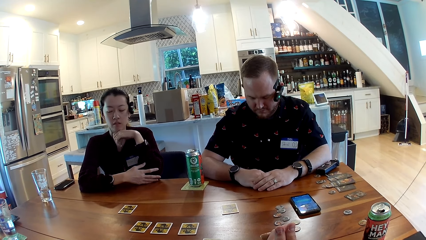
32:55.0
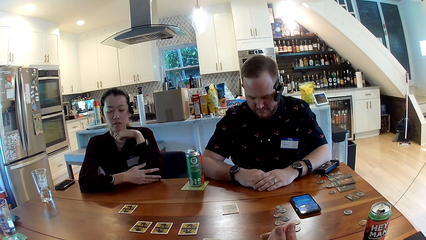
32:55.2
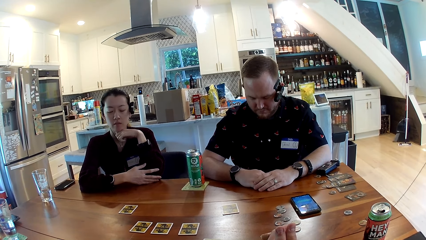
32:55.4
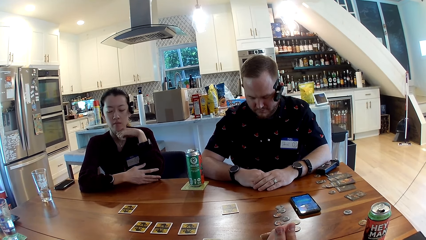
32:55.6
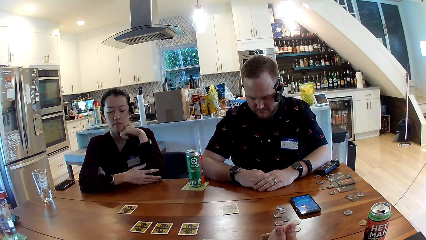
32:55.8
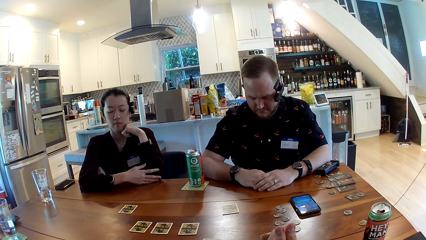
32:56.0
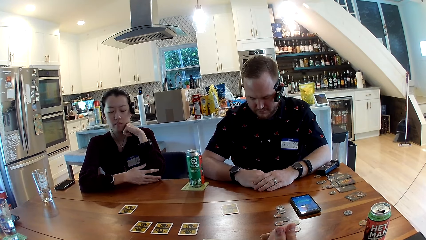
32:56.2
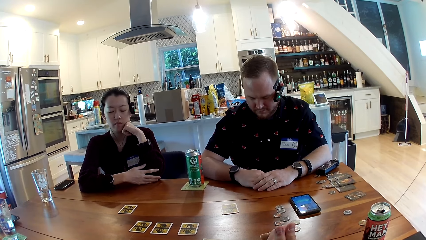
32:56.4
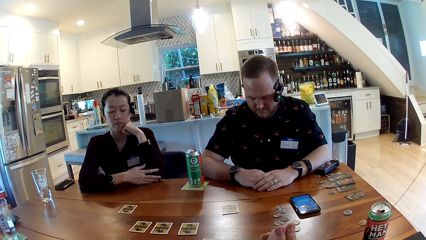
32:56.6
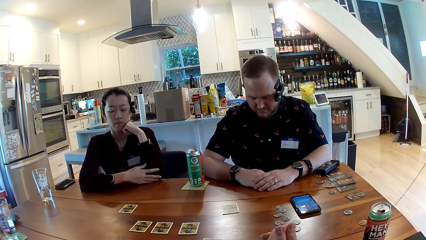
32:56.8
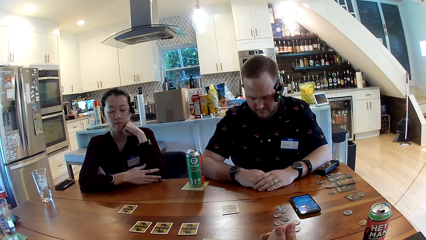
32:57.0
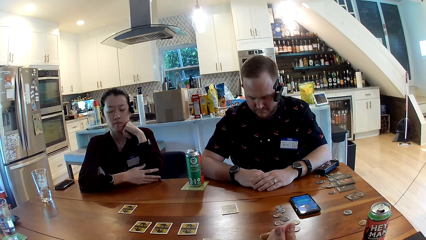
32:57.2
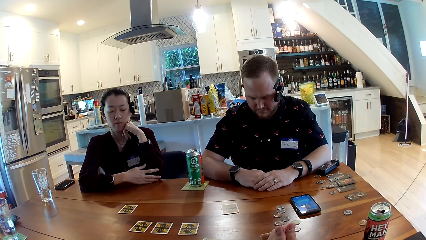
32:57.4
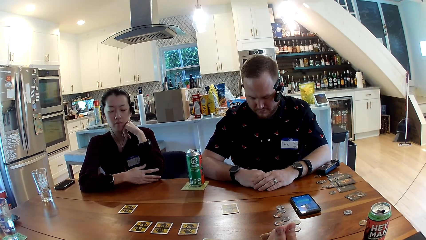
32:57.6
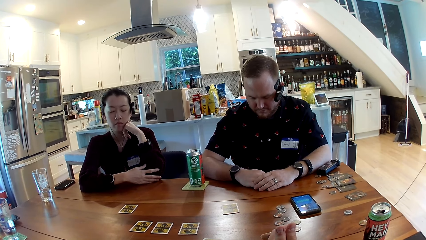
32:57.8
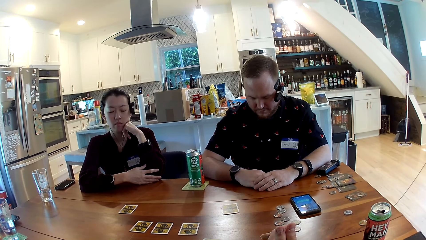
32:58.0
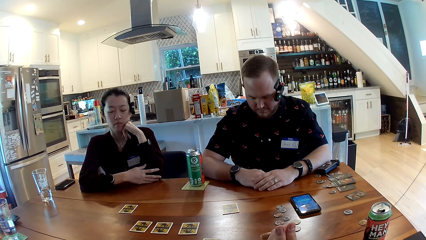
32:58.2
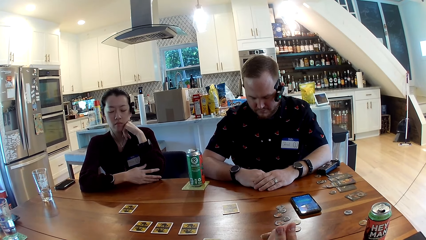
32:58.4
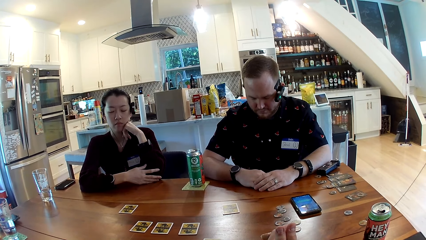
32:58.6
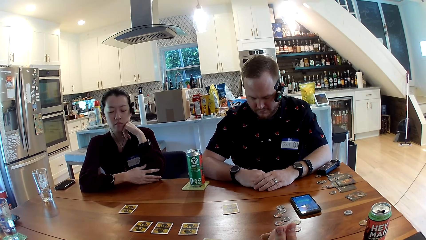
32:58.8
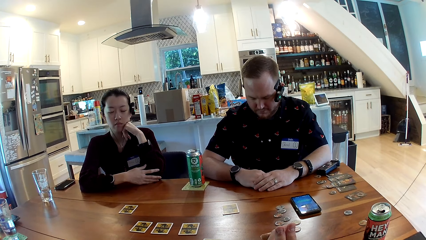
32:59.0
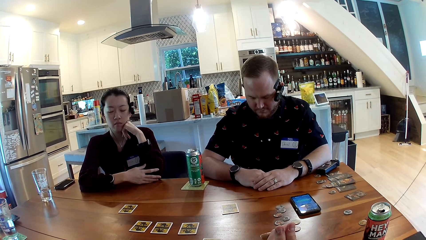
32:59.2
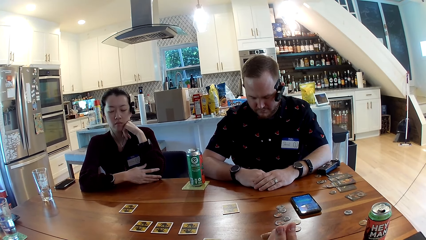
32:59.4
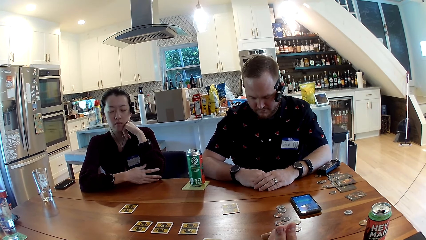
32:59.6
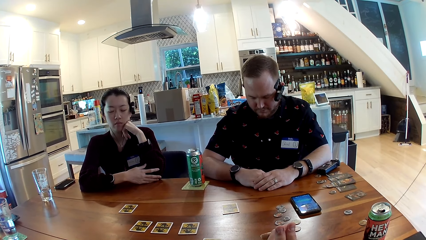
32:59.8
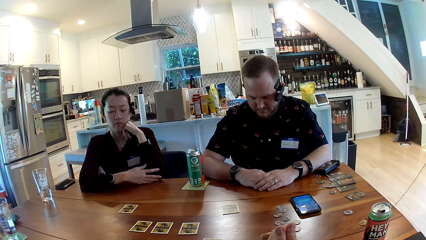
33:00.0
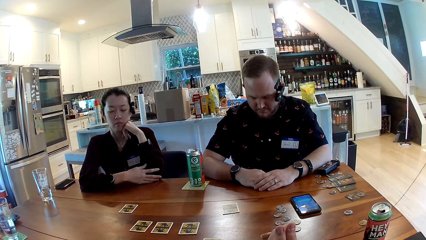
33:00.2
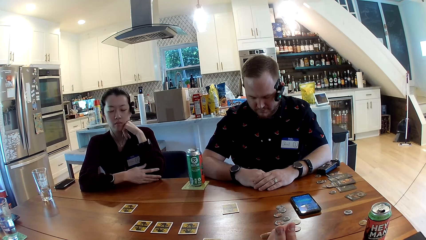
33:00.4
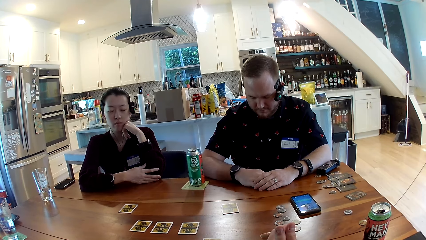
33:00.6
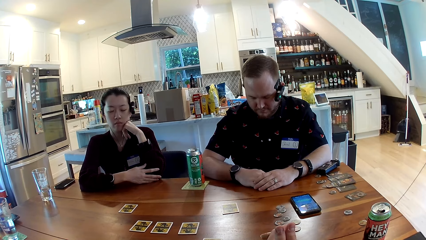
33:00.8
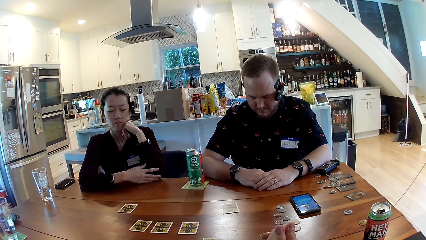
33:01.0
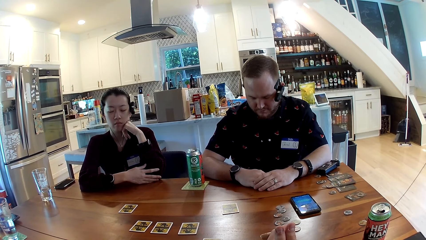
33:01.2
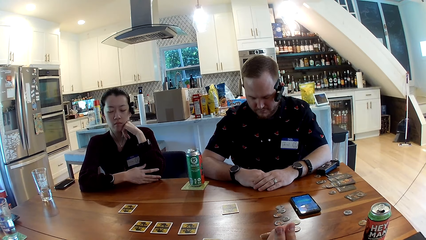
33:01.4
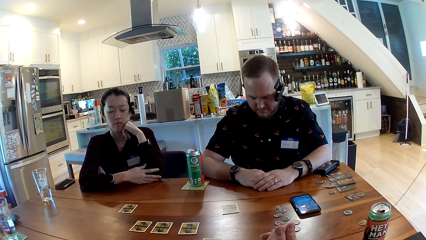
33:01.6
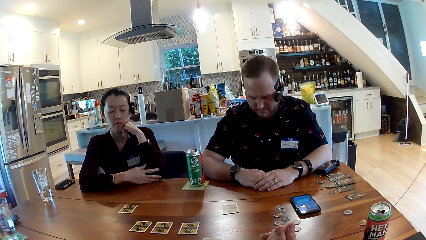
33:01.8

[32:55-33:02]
The woman raises her left hand to her face.

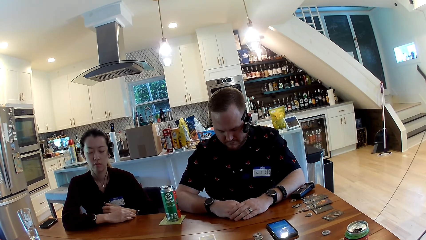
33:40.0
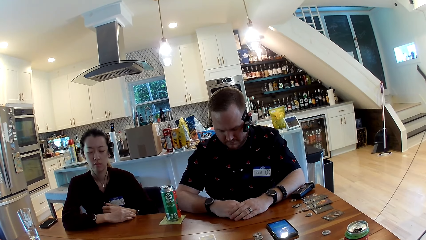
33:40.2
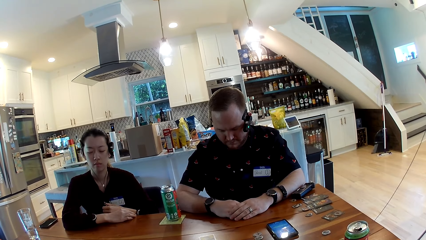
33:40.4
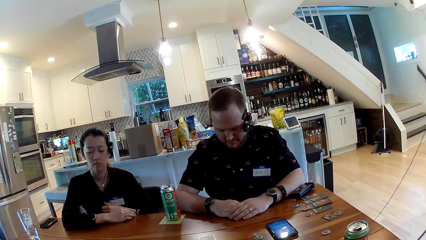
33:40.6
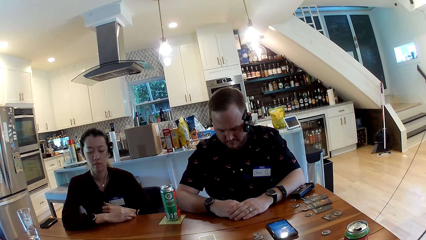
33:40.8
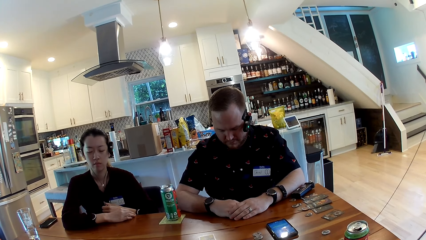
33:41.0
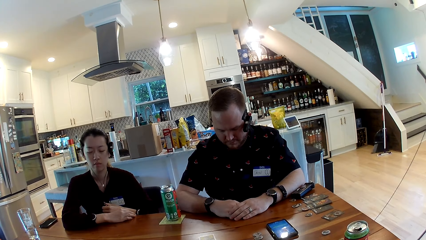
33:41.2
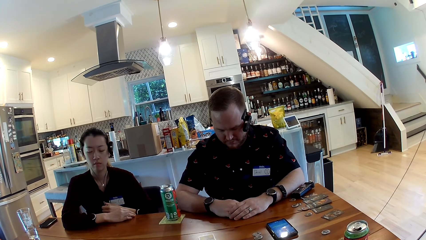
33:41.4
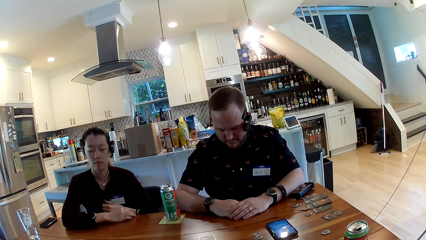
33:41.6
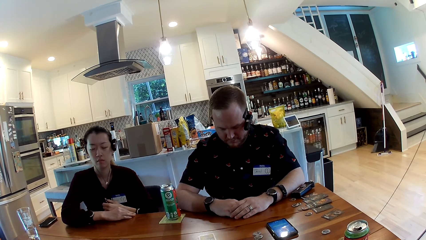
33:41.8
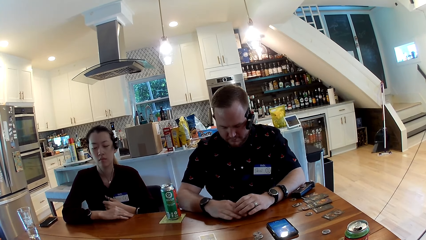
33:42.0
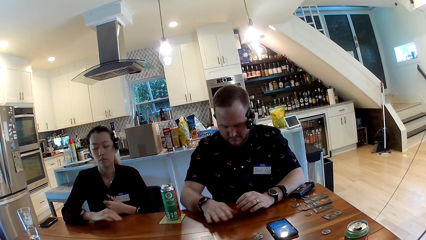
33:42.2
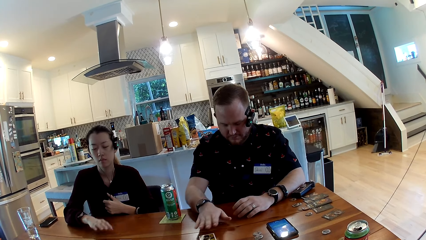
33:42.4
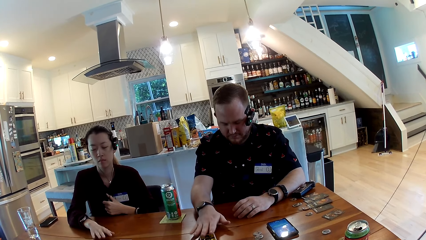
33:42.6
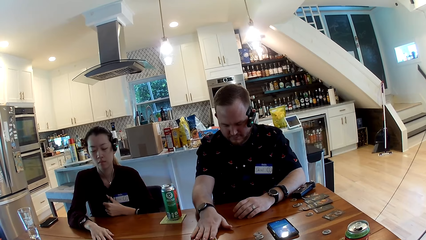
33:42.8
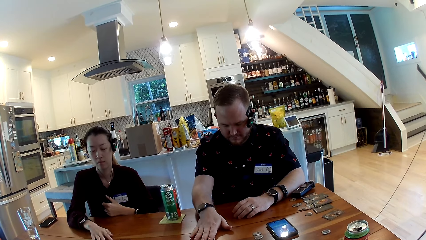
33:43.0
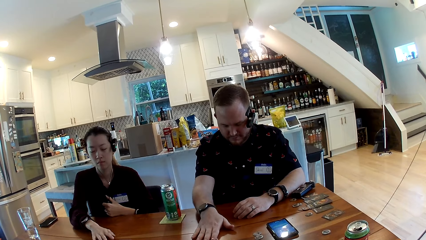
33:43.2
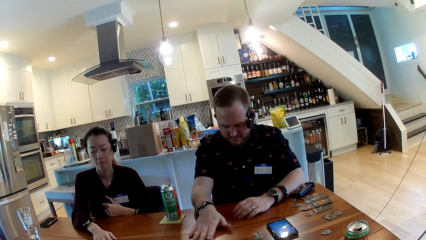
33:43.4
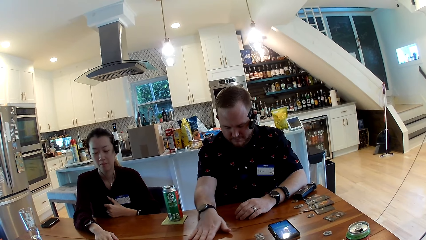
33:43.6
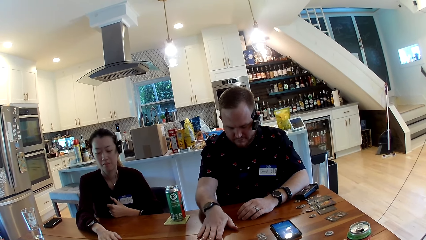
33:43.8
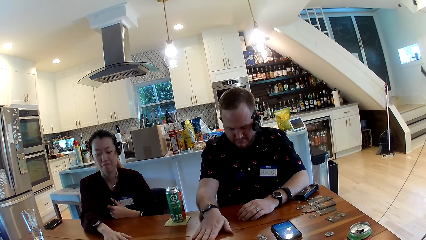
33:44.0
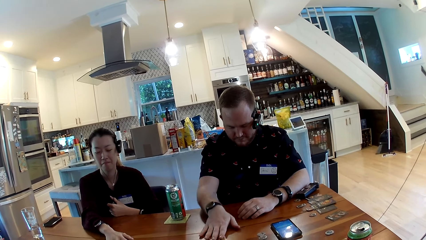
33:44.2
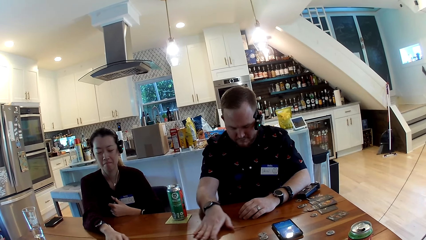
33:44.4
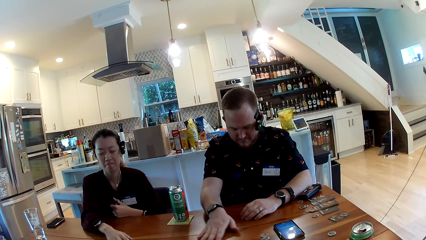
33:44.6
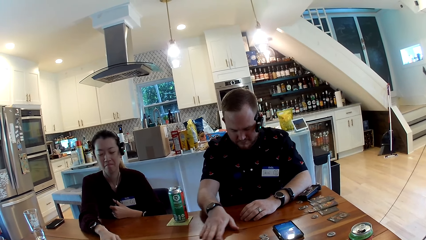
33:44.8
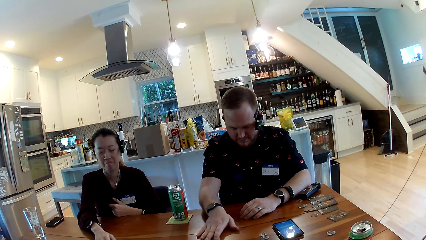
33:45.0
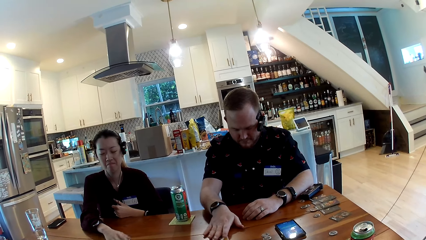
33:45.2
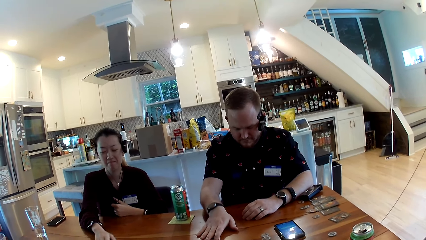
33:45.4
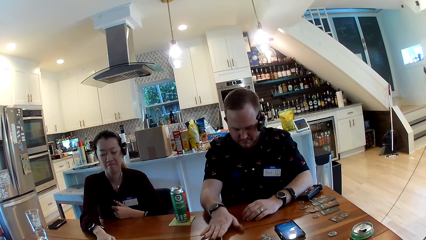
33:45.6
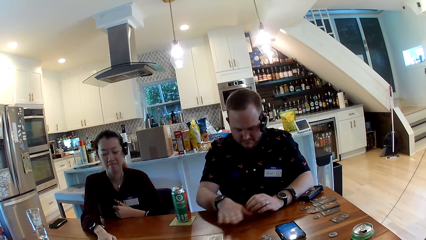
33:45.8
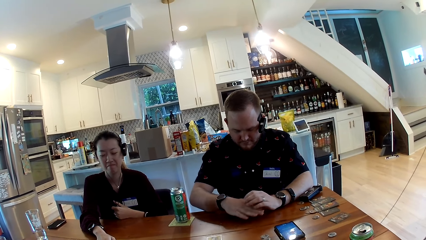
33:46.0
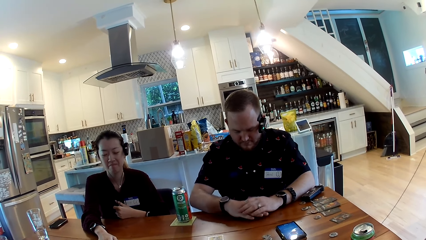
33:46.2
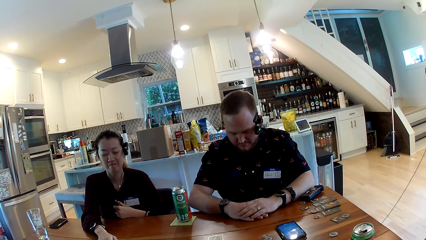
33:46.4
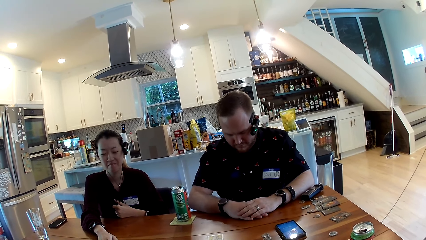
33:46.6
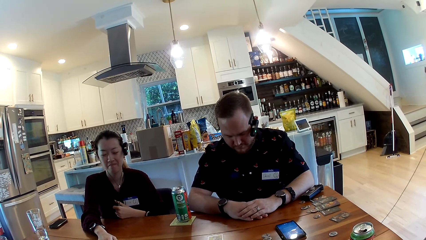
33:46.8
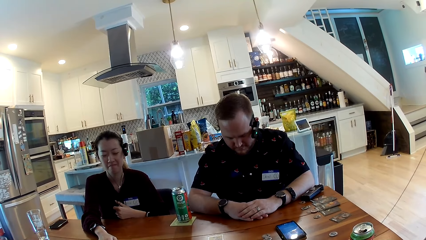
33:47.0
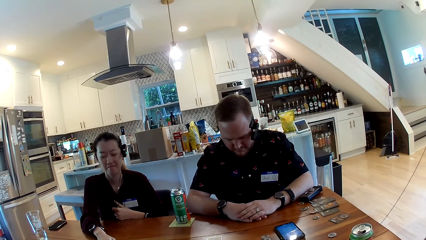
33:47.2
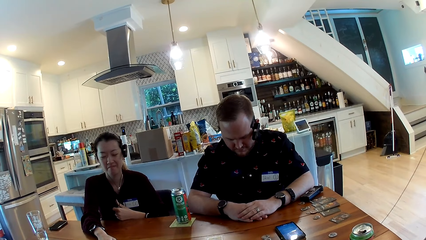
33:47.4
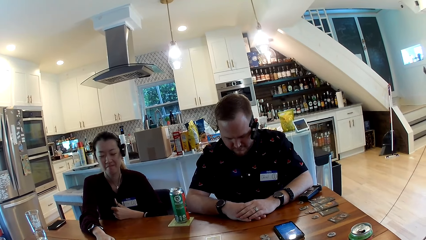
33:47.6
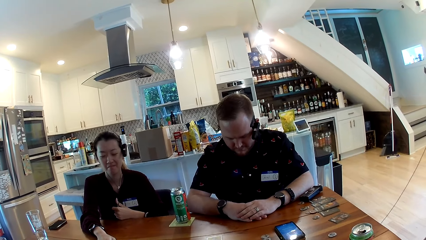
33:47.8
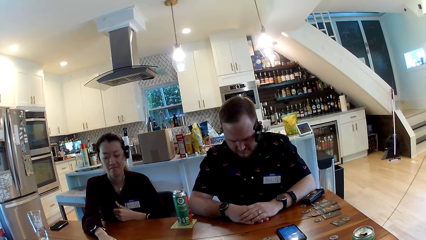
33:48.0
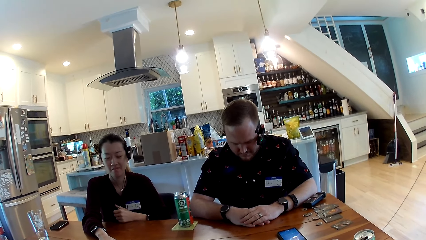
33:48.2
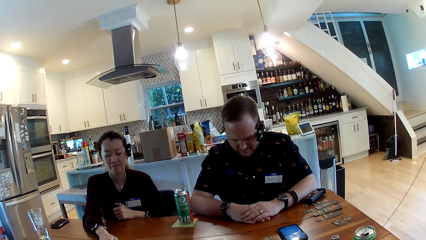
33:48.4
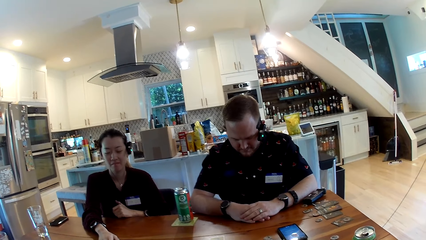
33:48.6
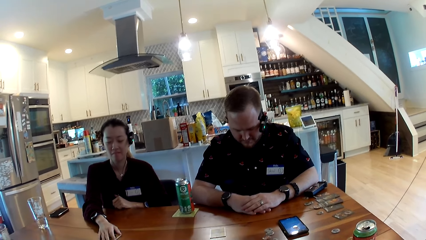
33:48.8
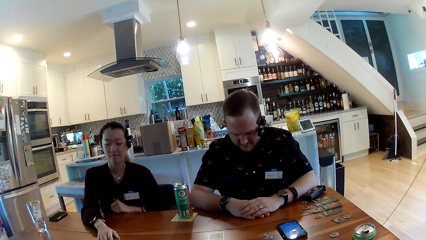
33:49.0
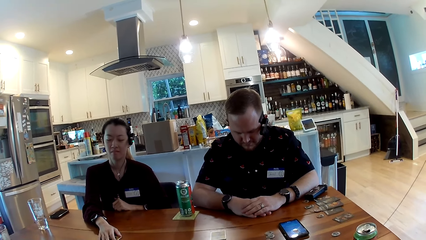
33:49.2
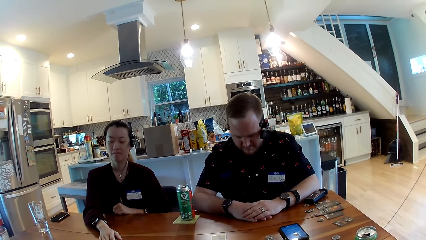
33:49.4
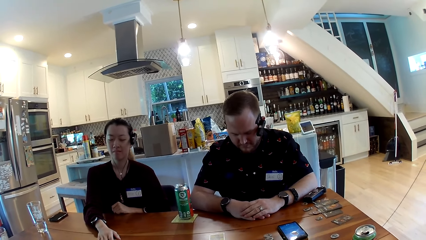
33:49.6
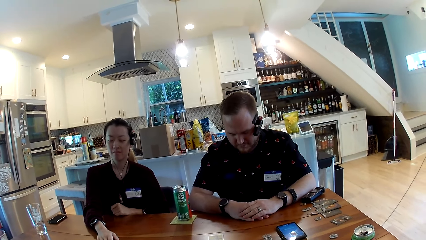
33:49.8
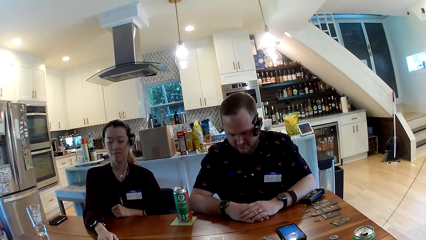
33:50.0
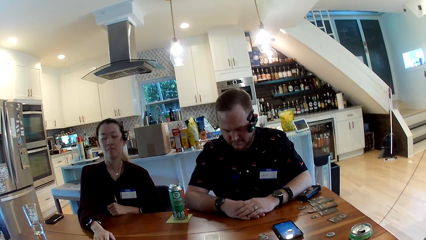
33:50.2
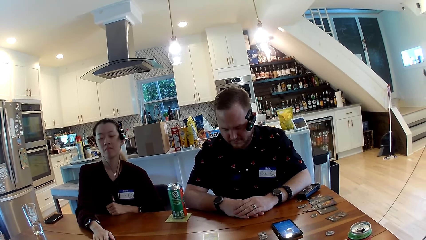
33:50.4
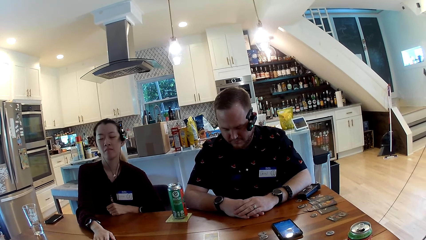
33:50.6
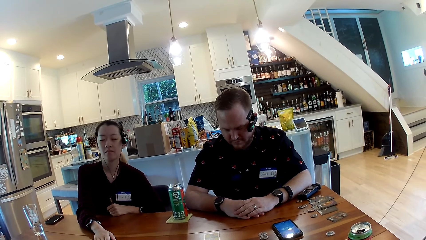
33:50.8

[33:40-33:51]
The man stretches his right hand to a card on the table. A lady rotates a card on the table. The lady stretches her right hand to a card on the table. The man rotates the card on the table. He moves around the card on the table with his right hand. The lady moves around the card on the table. The man removes his hand from the card. The camera wearer looks around.
